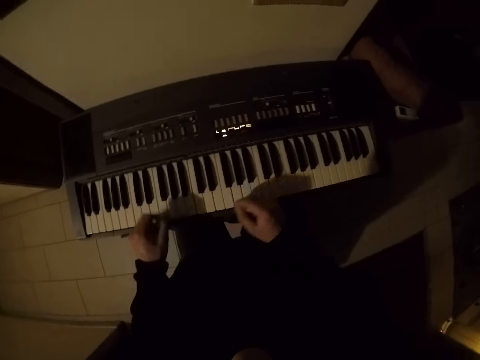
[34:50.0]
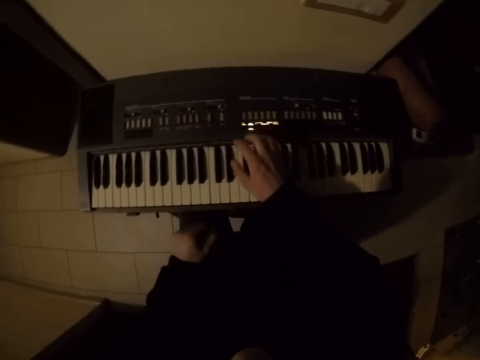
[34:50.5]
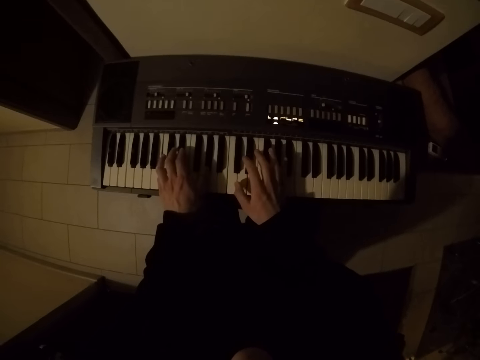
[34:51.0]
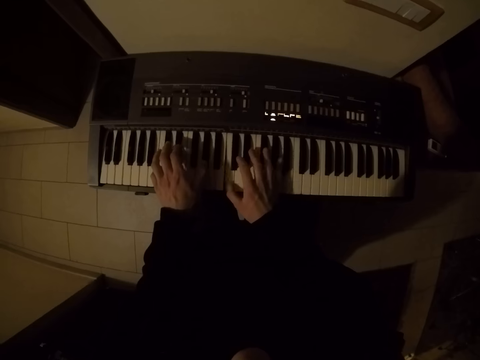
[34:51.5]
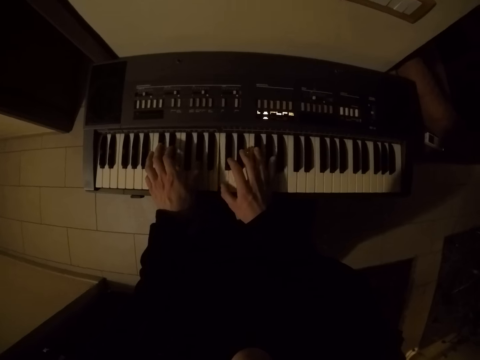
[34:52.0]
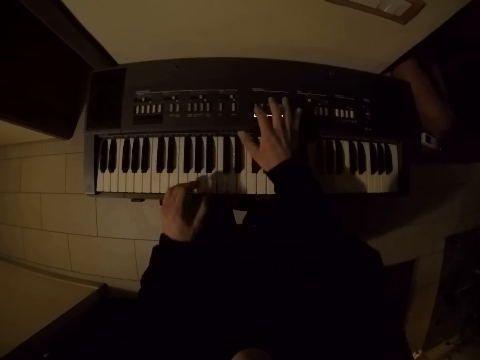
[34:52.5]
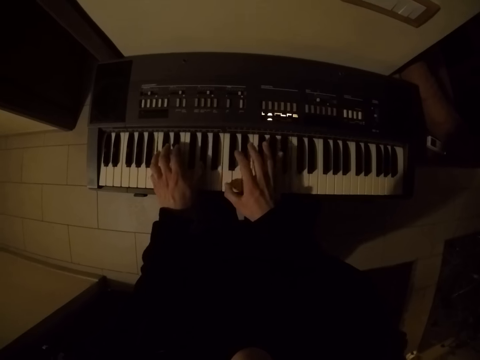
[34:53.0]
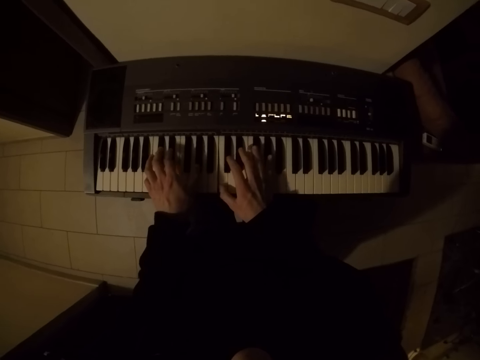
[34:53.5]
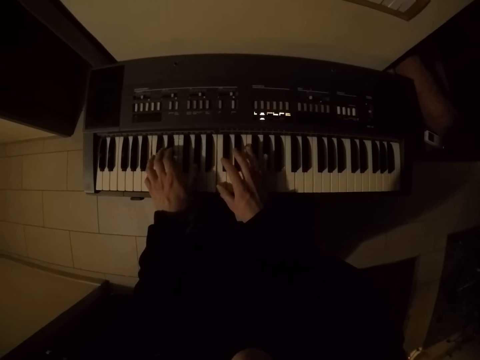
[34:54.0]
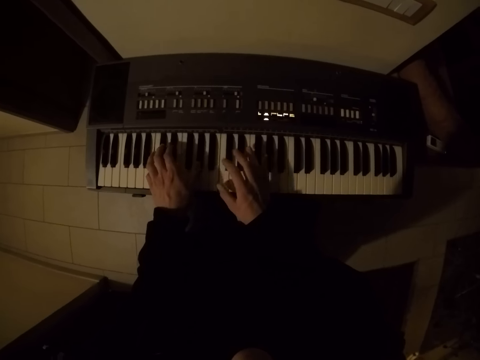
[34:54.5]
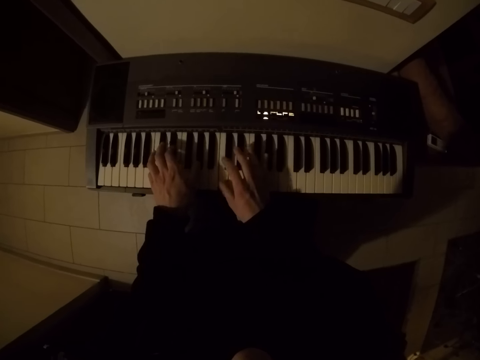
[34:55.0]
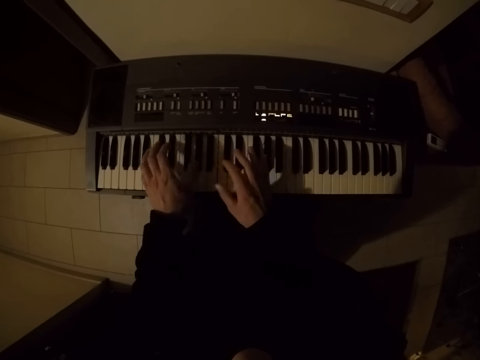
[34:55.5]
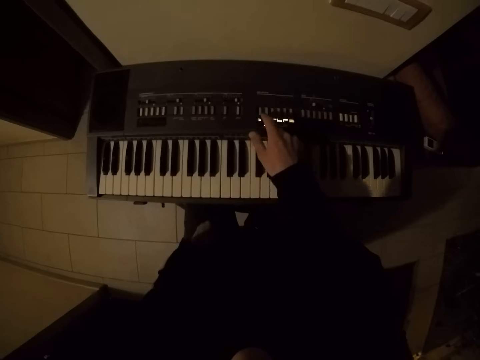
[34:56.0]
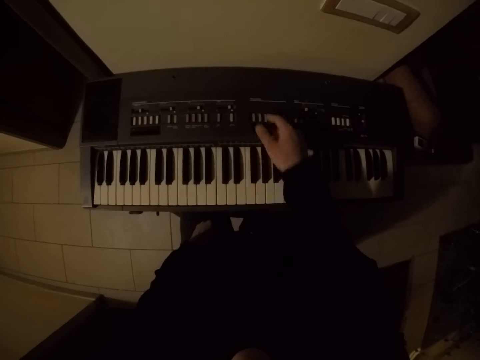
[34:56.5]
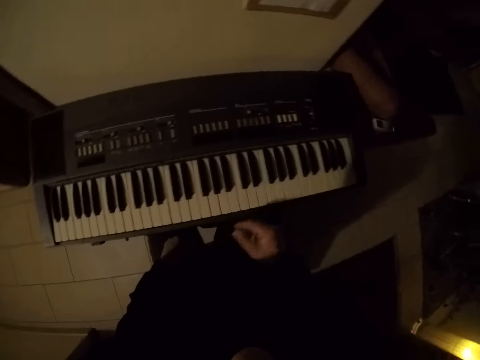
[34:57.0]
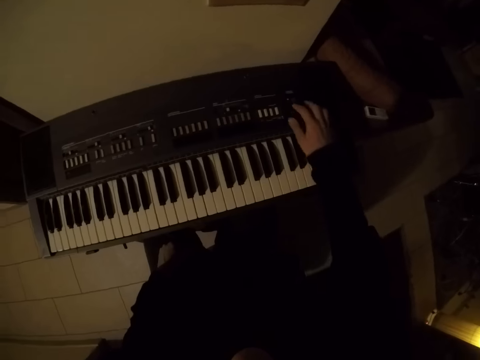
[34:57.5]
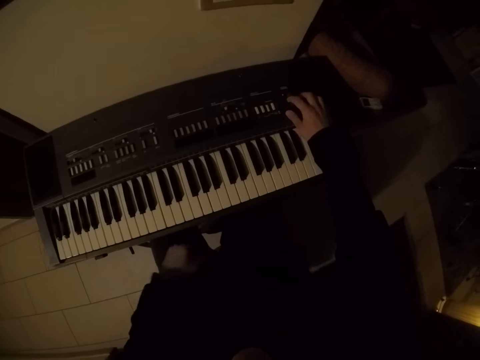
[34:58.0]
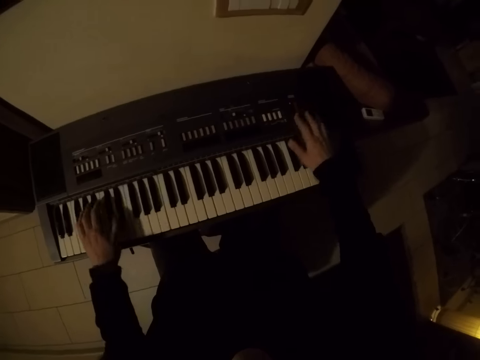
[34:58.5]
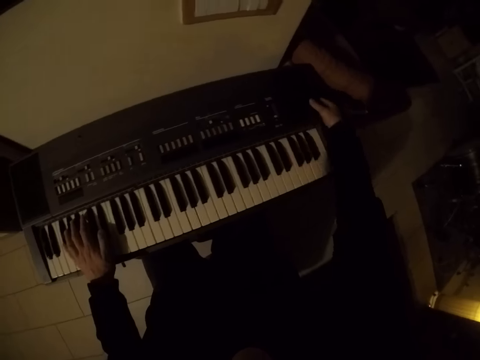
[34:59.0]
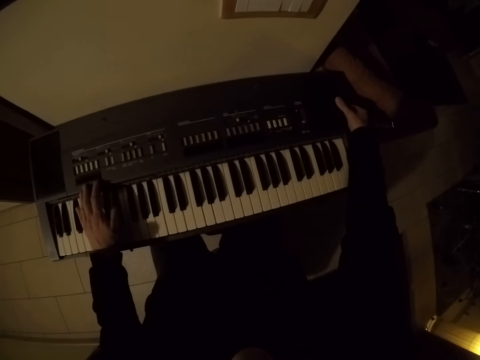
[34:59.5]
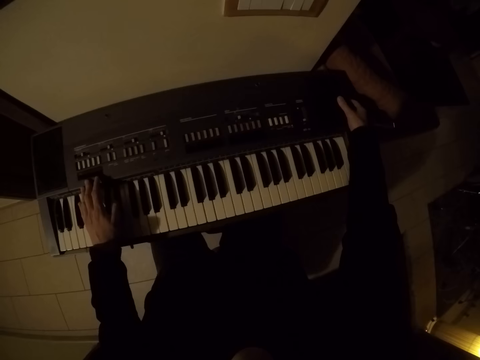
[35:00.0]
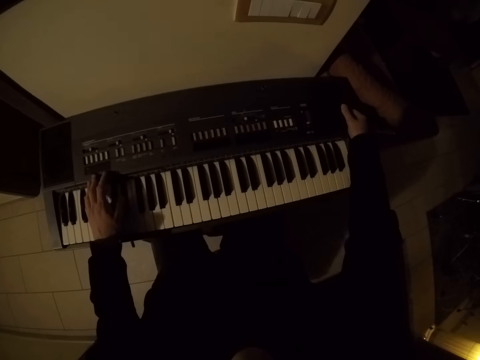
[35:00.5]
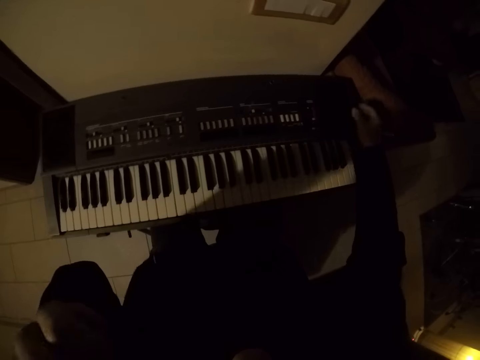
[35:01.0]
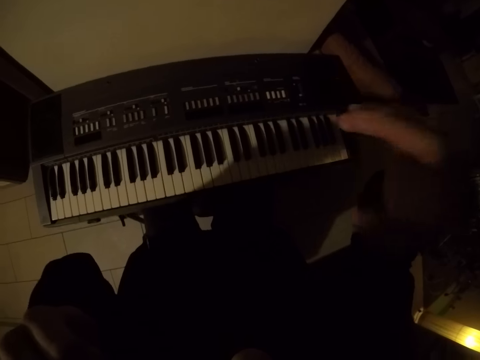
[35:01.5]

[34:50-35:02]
The camera wearer switches off the piano keyboard with his right hand. He places both hands on the piano keyboard.
